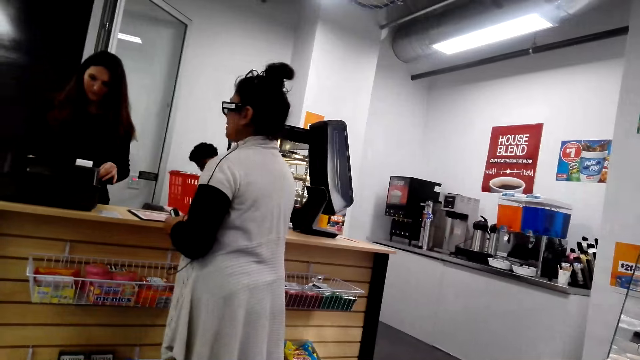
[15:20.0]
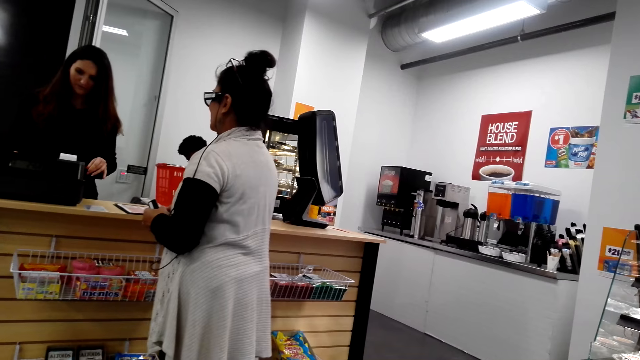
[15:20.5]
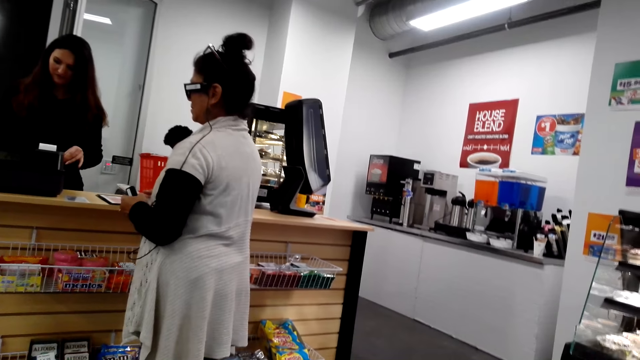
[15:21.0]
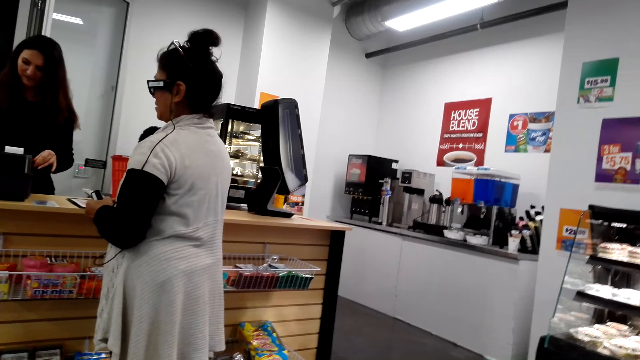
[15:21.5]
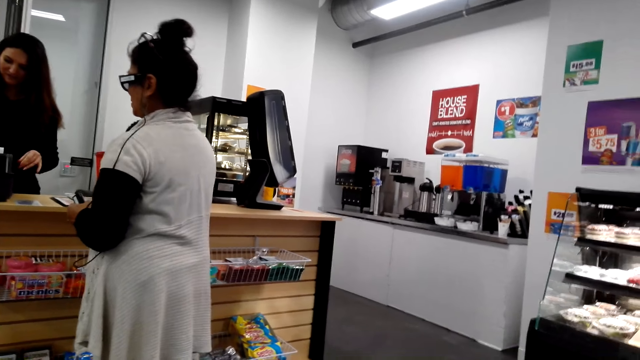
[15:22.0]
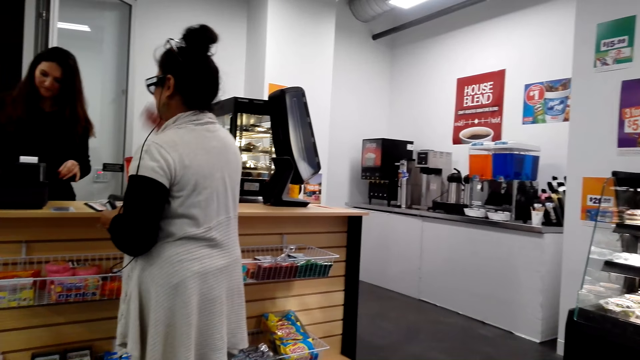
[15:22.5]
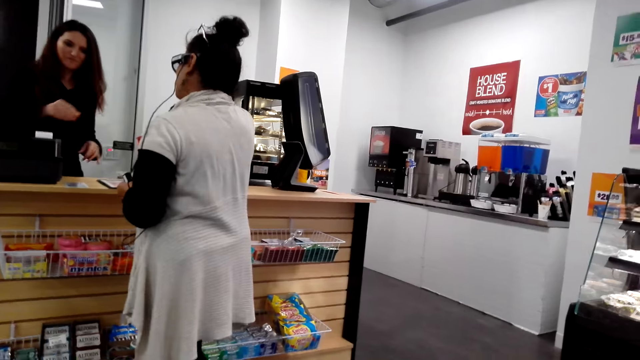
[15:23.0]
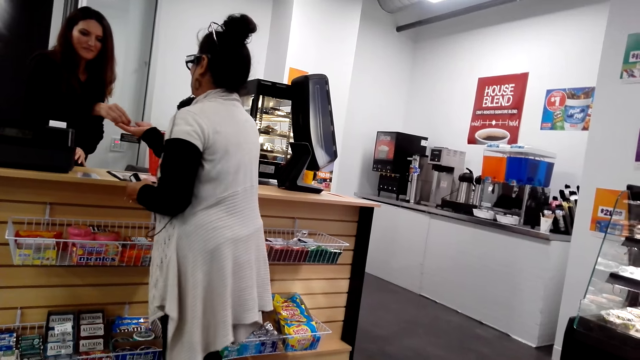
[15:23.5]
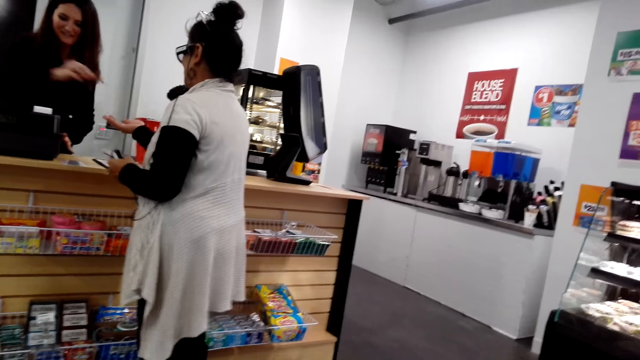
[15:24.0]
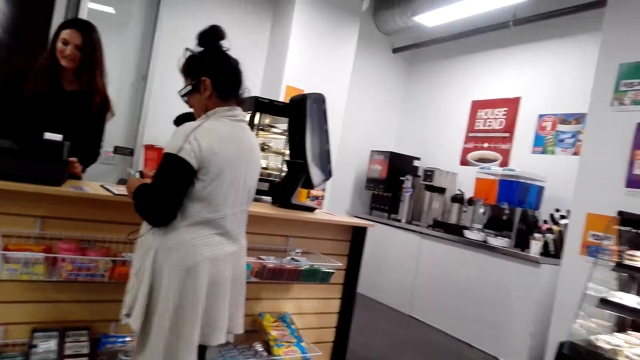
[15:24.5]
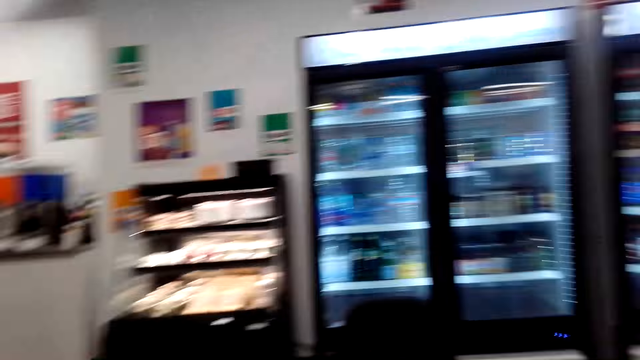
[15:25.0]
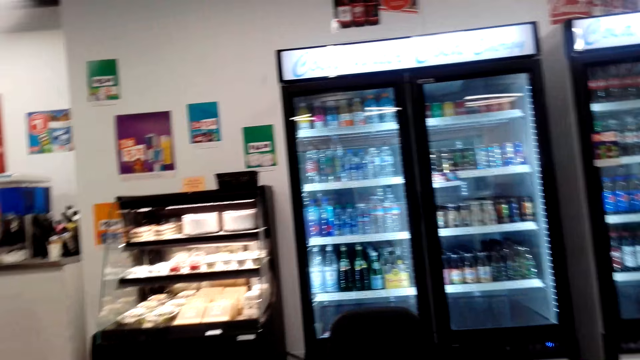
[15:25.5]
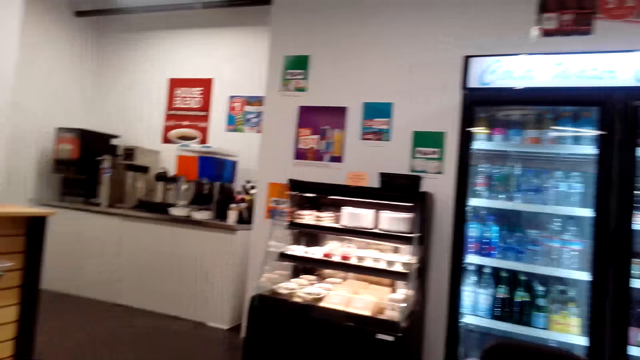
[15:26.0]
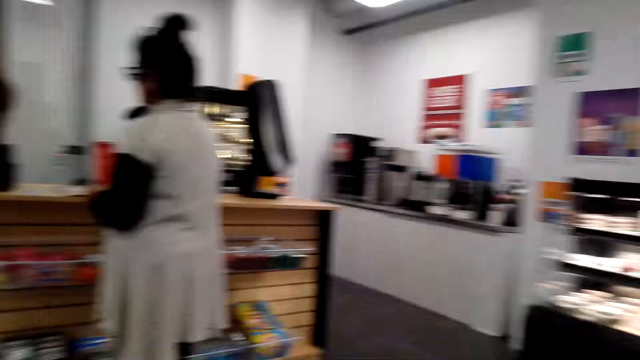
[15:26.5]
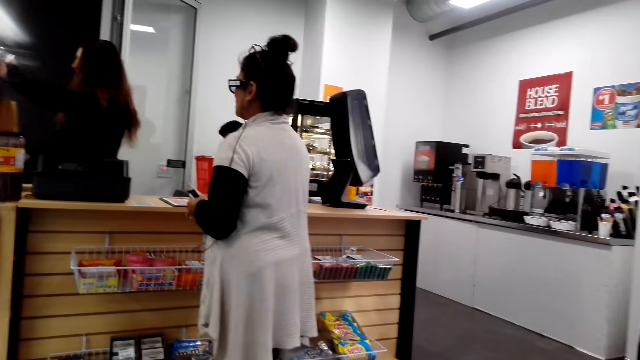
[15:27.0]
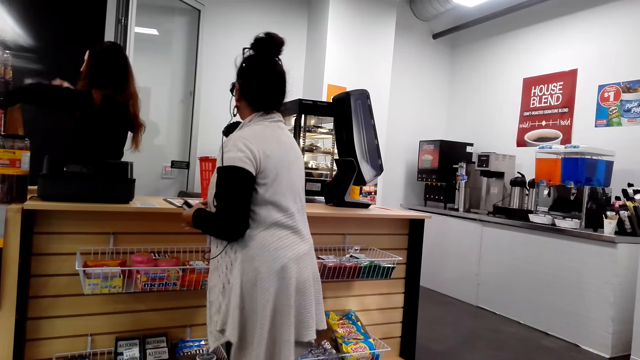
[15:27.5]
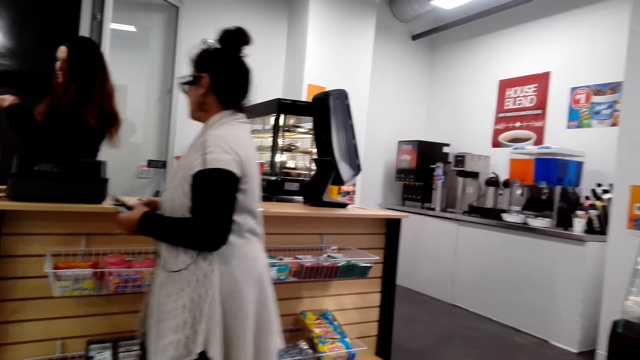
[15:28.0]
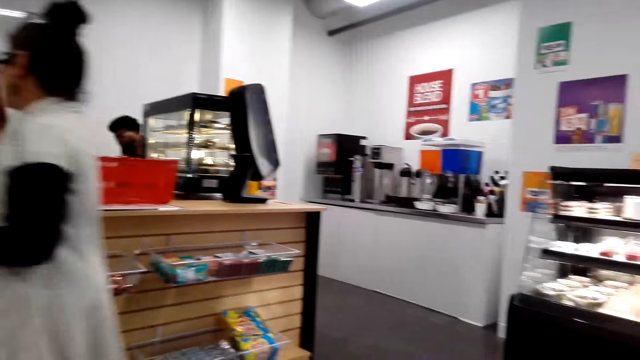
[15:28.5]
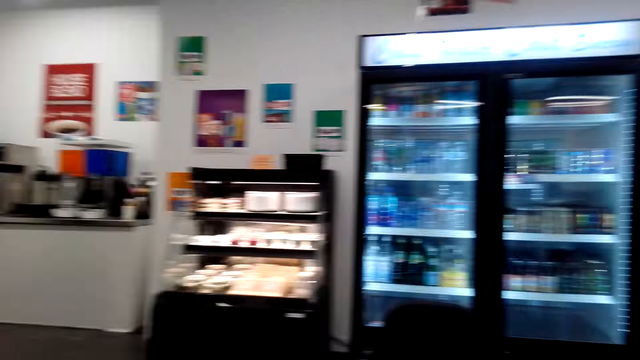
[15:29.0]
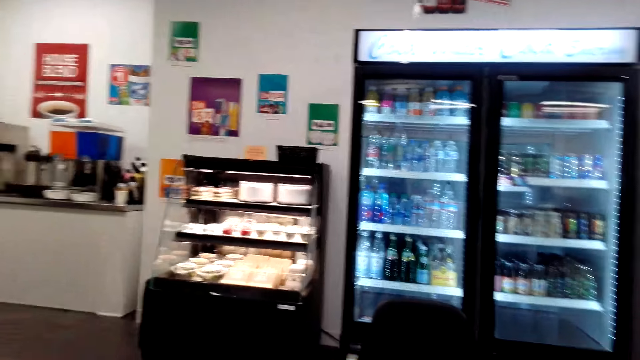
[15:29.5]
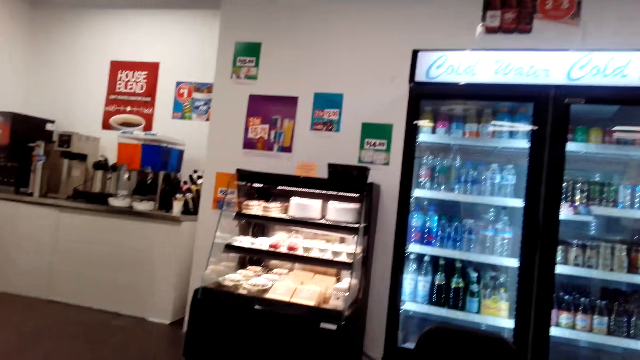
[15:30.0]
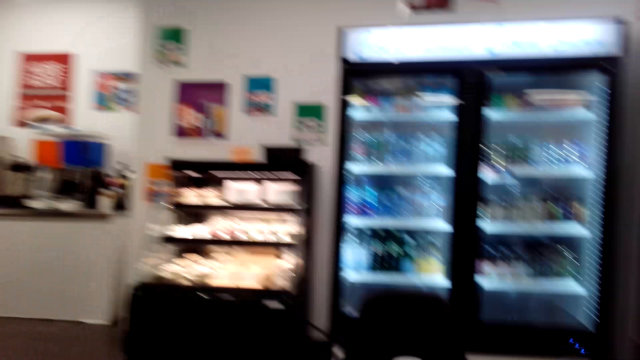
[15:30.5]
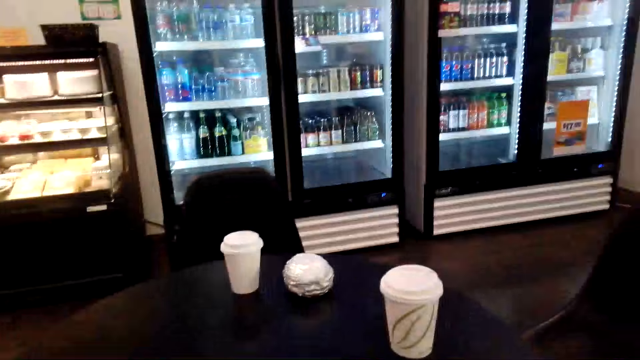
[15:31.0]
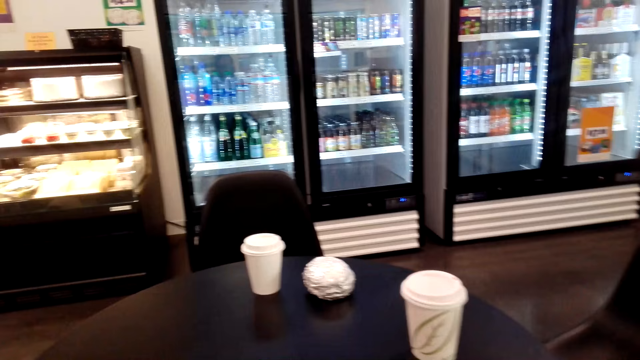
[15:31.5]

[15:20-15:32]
A cashier gives something to a lady. The lady receives money from the cashier. The camera wearer stares round in the room.

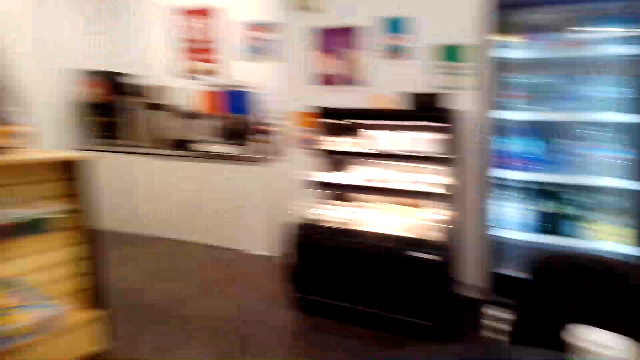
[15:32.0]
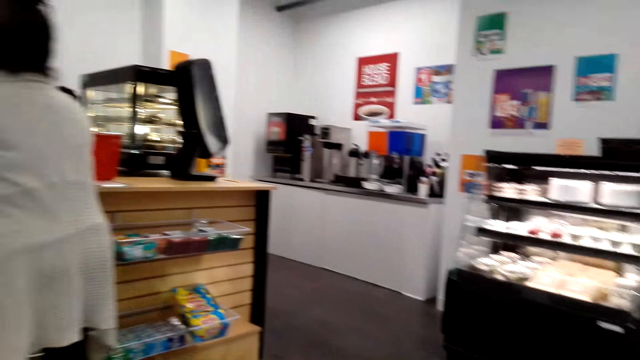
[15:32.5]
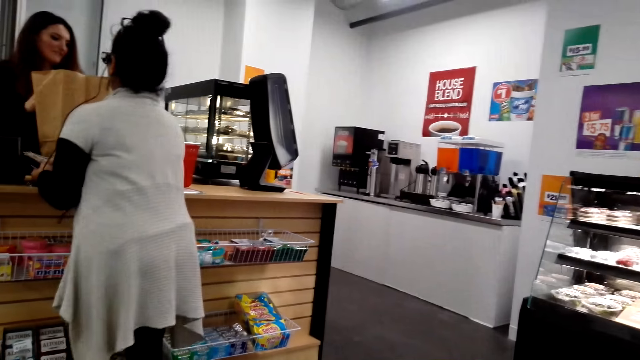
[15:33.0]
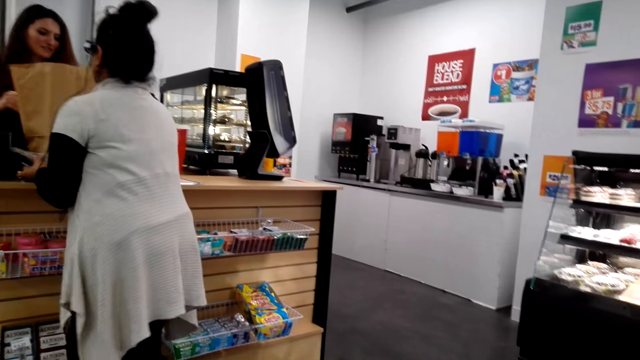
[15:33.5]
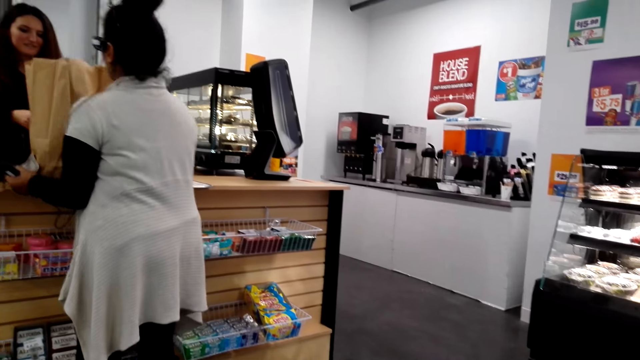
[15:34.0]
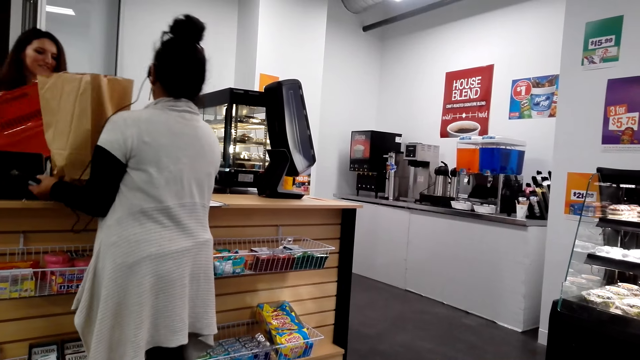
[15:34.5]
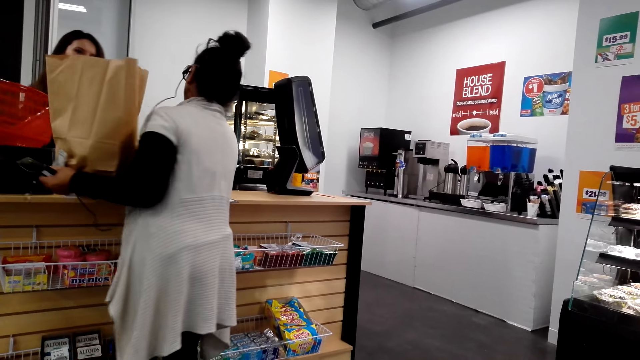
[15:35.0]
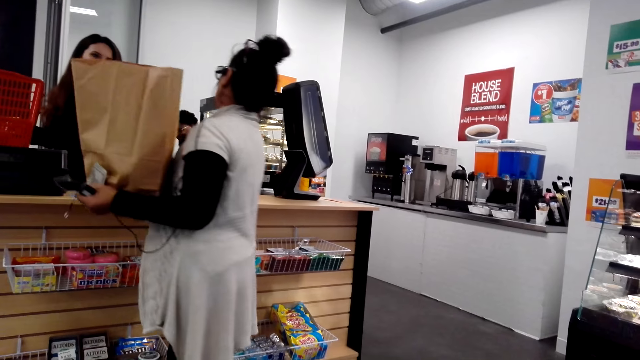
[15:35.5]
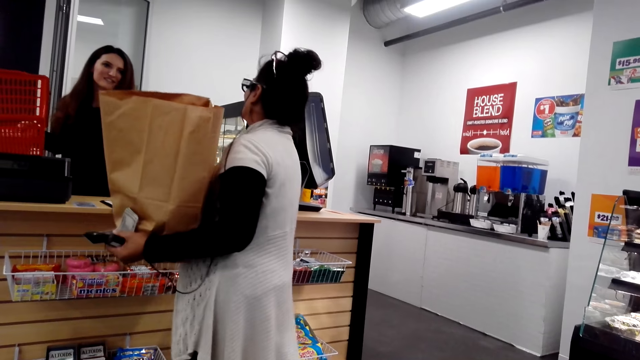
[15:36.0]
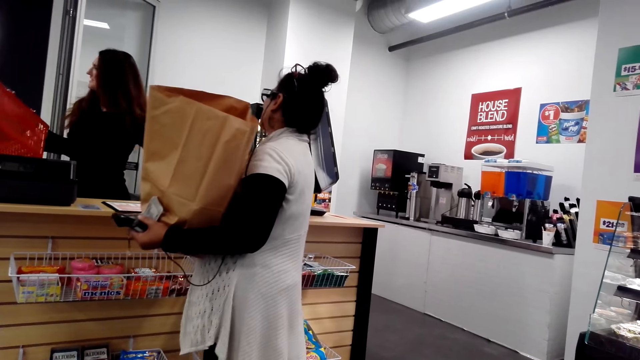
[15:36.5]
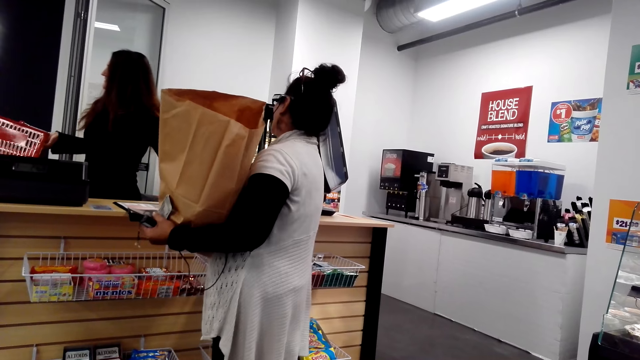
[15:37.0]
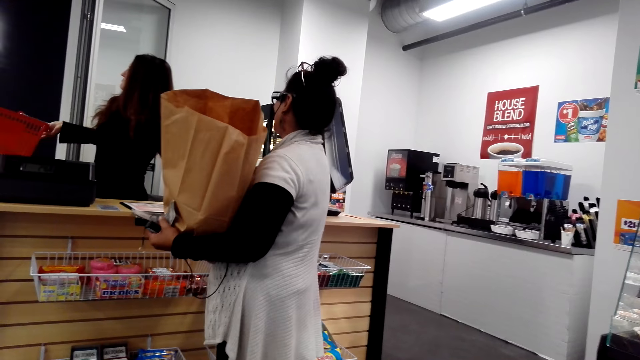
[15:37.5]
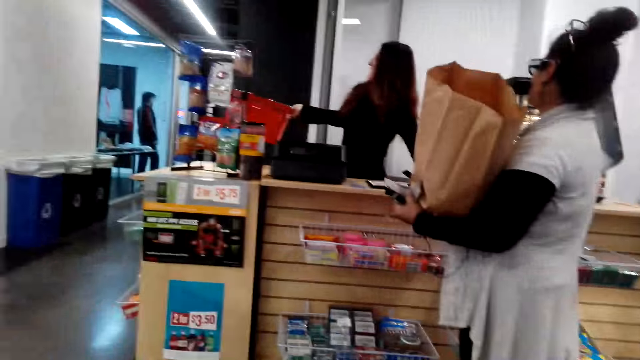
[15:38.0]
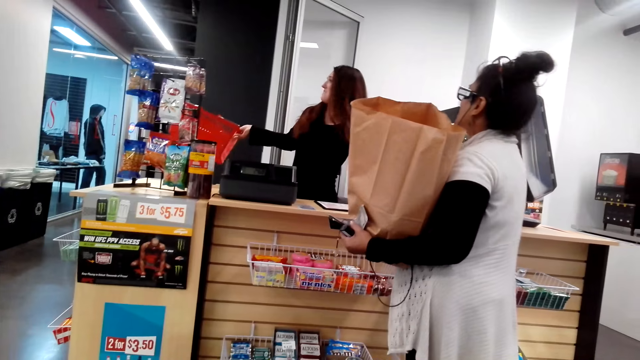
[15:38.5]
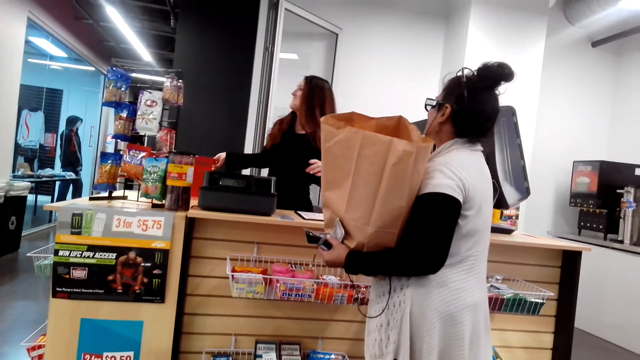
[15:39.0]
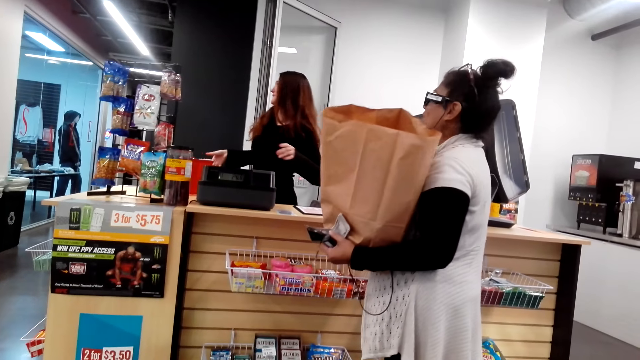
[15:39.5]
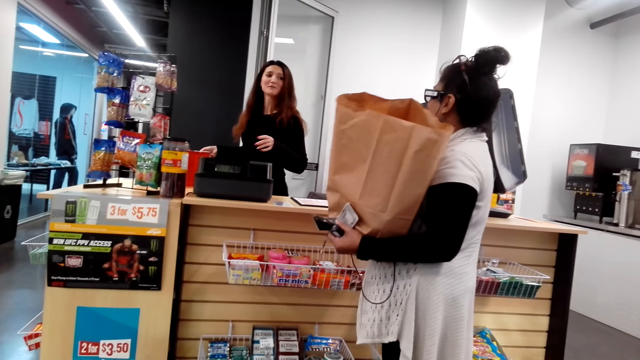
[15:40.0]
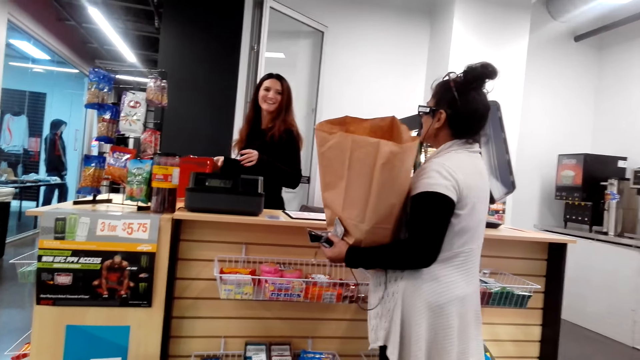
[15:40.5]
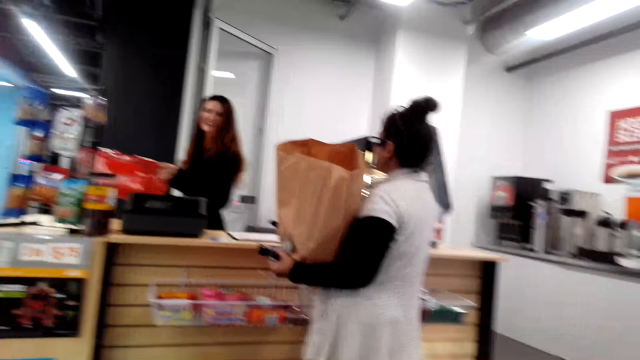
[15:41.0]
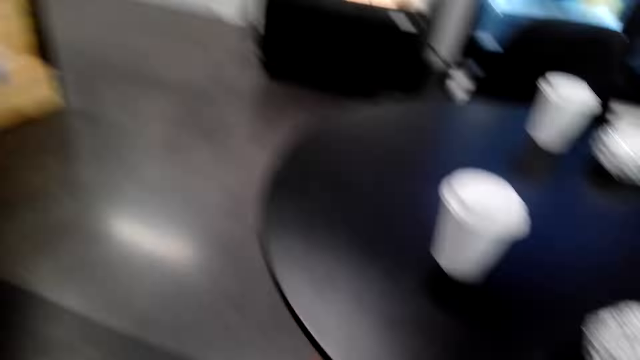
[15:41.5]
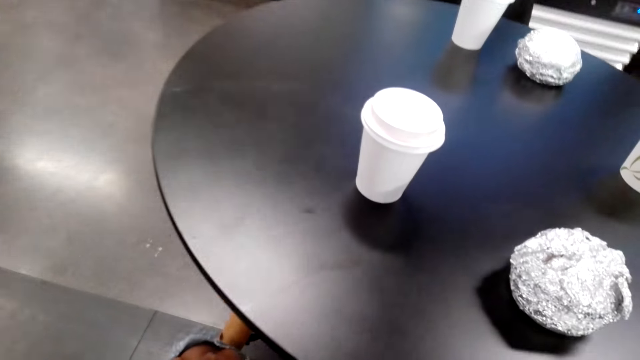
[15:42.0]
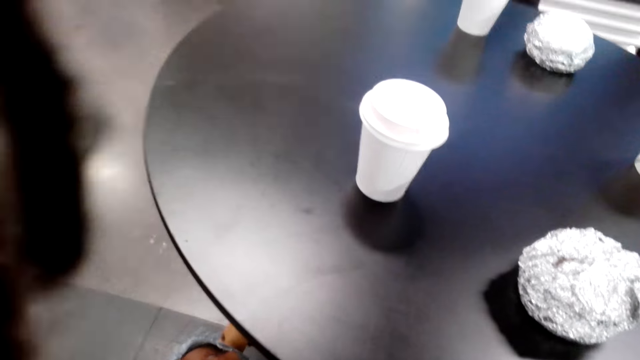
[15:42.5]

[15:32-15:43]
A lady picks the shopping bag or package on the counter. A cashier places a crate on the counter.
